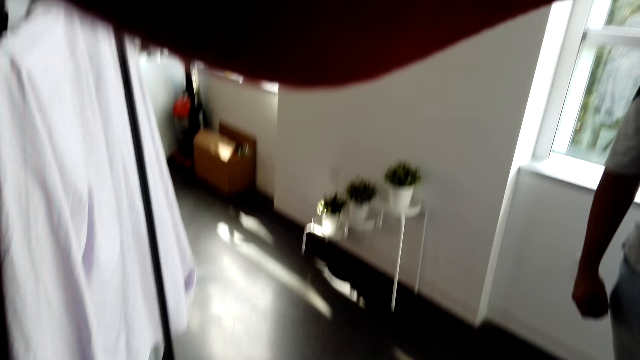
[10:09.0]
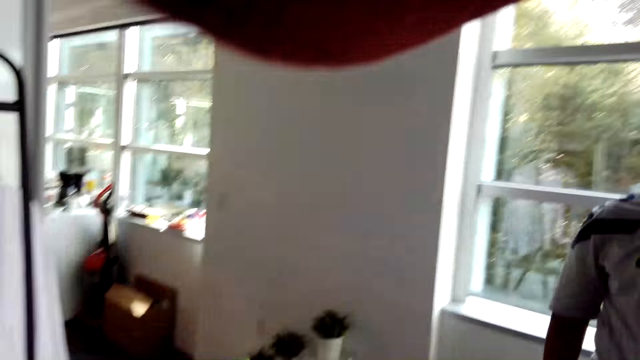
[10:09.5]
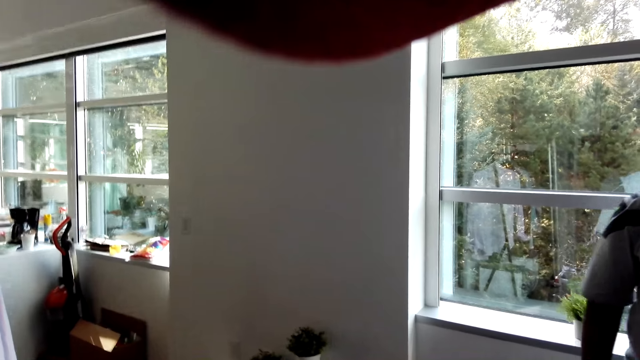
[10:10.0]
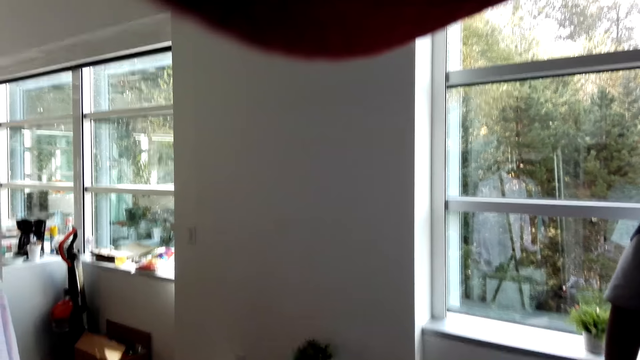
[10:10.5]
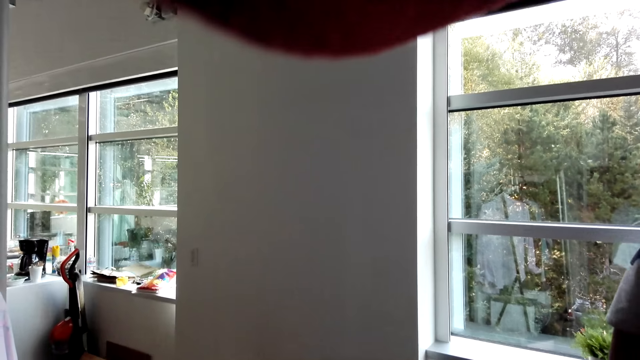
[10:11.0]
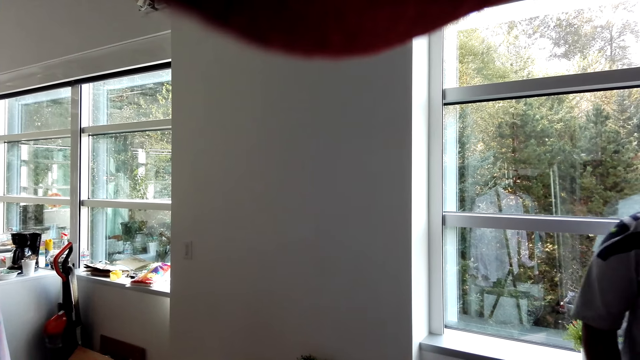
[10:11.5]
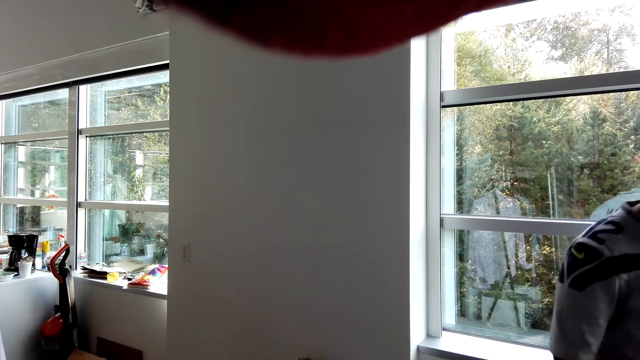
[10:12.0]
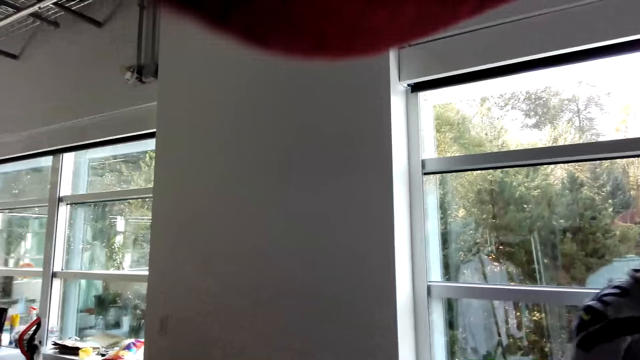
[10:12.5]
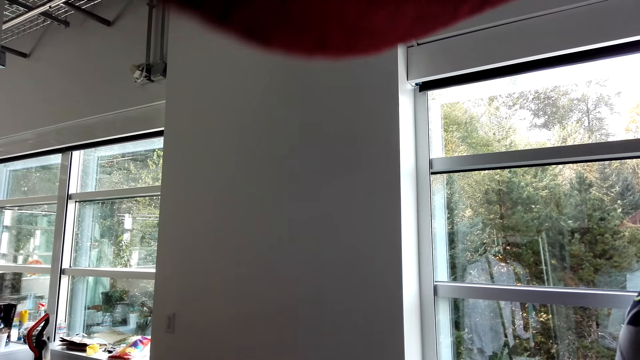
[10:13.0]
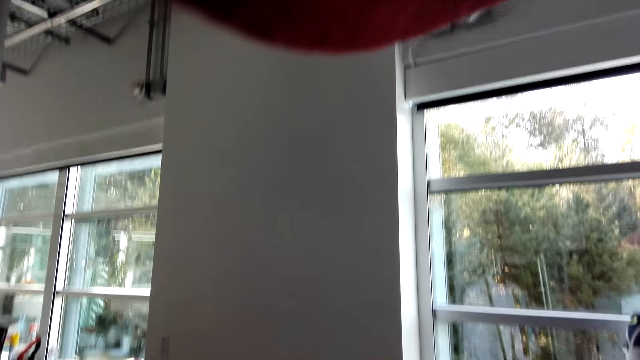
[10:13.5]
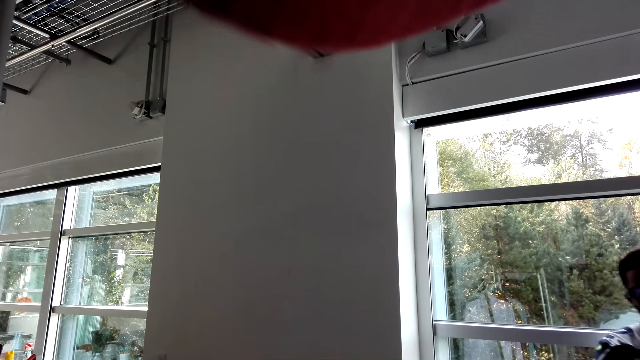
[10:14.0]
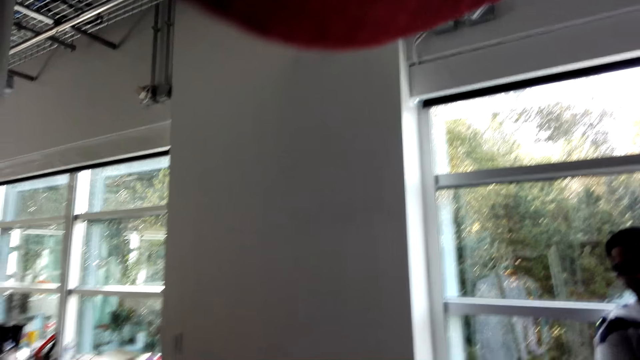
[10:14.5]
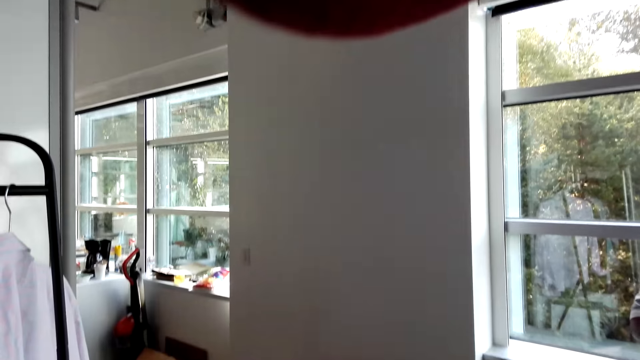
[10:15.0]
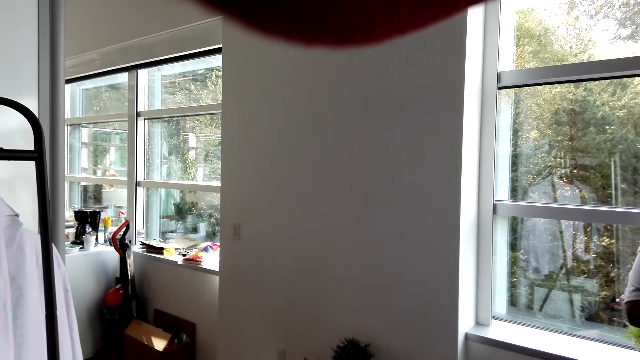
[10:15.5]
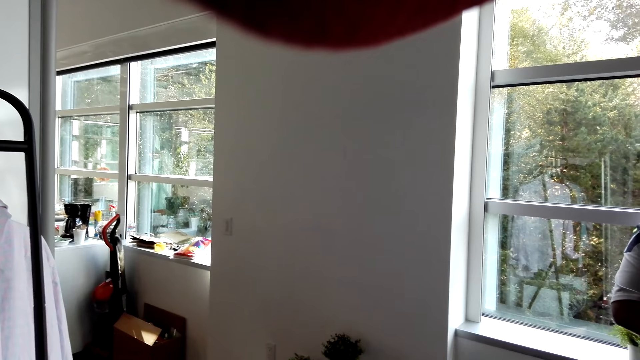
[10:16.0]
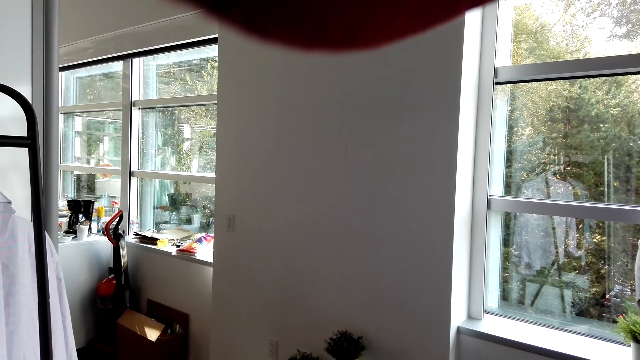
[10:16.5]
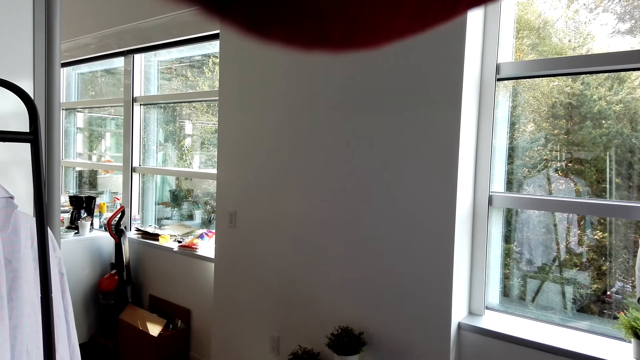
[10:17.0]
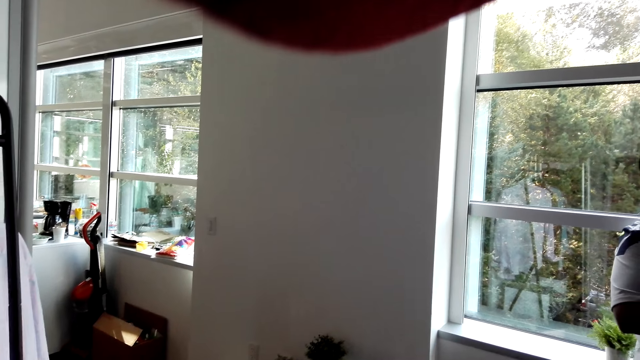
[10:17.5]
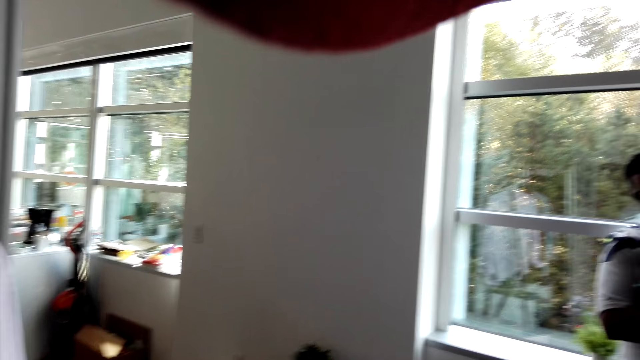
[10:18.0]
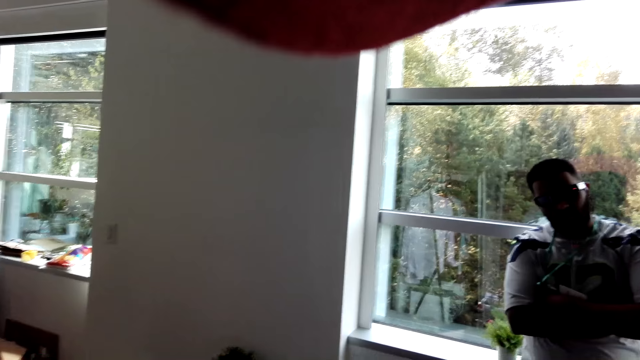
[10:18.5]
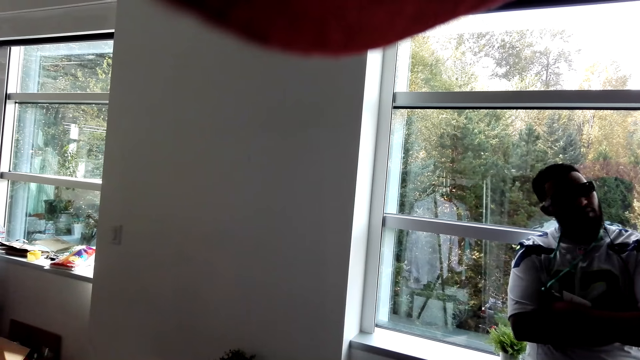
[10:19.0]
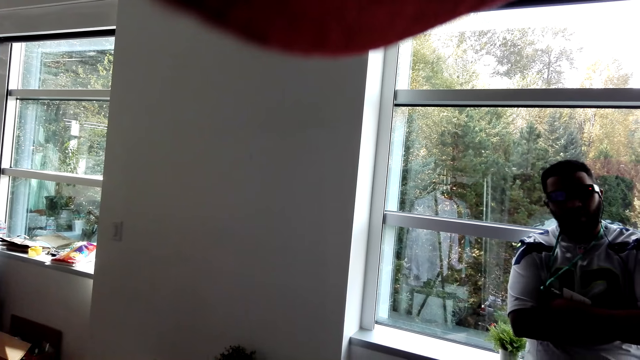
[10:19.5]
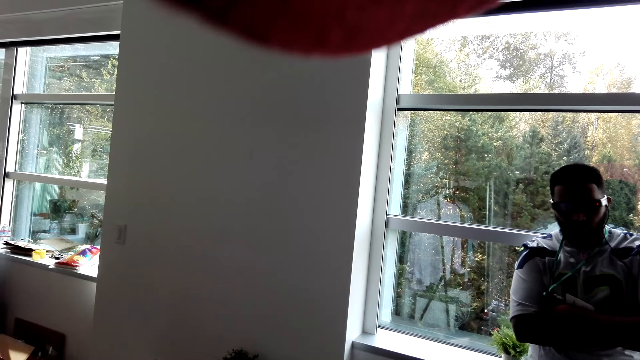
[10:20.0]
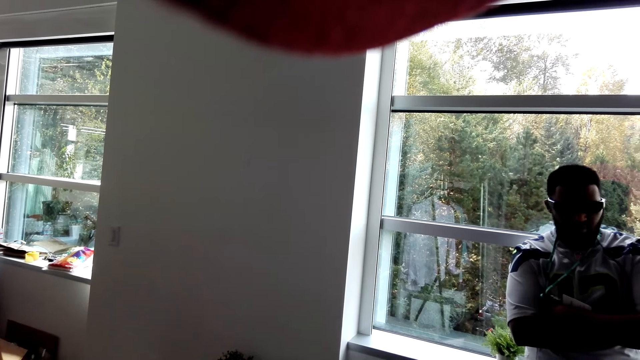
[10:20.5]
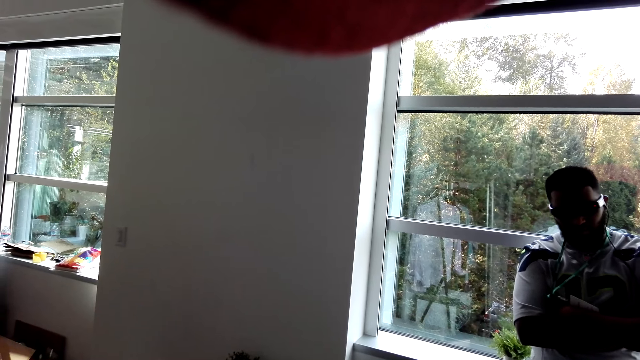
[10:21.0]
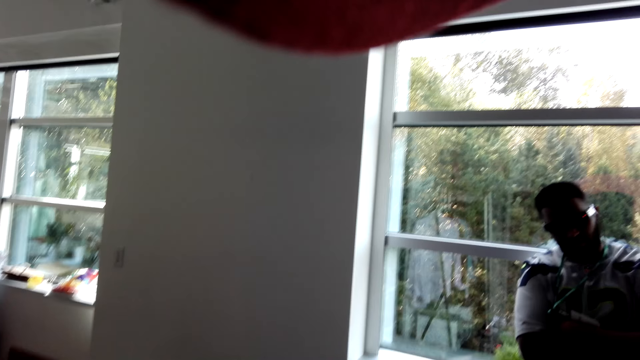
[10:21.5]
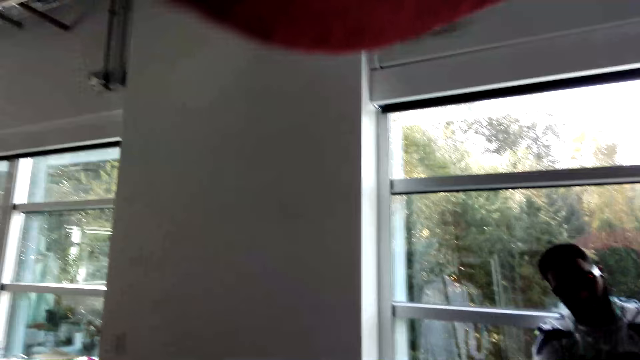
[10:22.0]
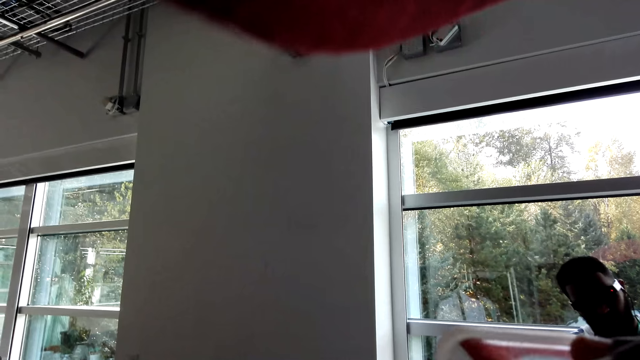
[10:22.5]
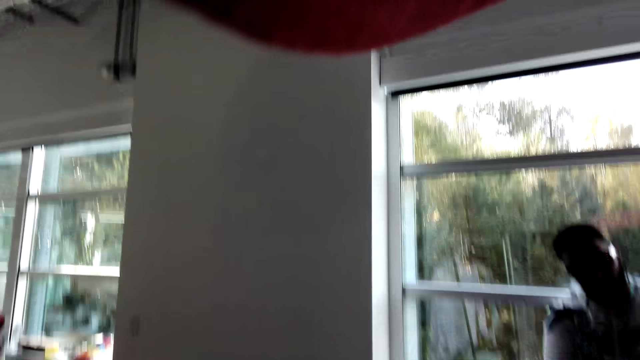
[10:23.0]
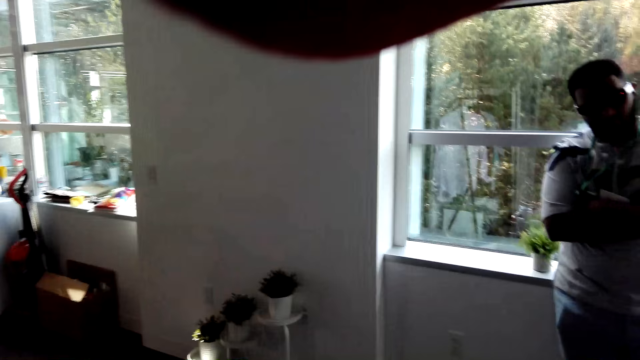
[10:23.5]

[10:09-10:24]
A man rests his back on the wall. The camera wearer communicates to the man.

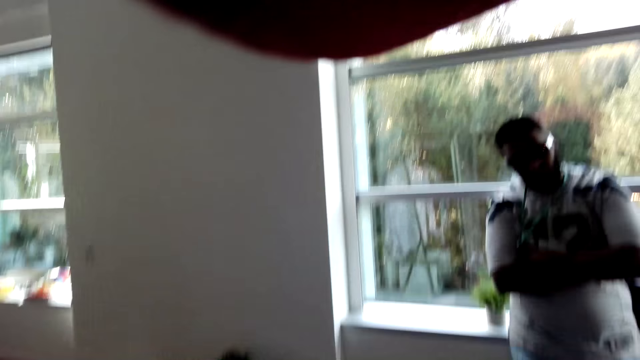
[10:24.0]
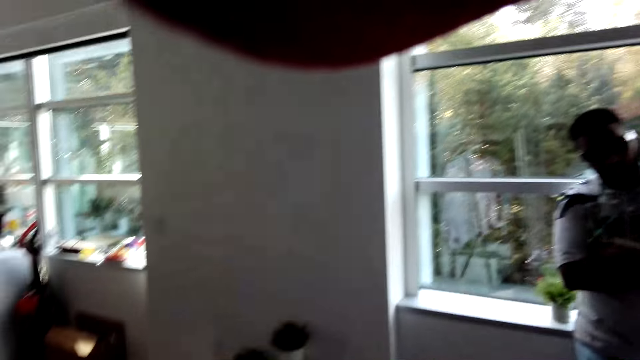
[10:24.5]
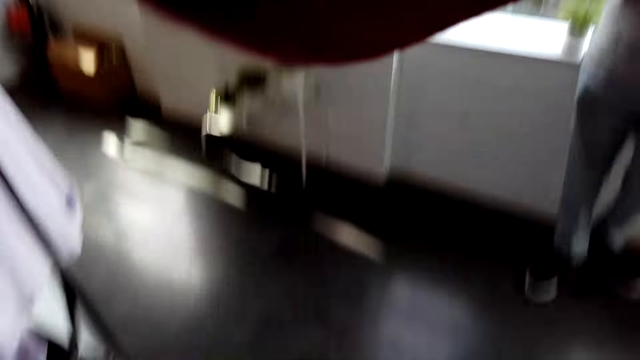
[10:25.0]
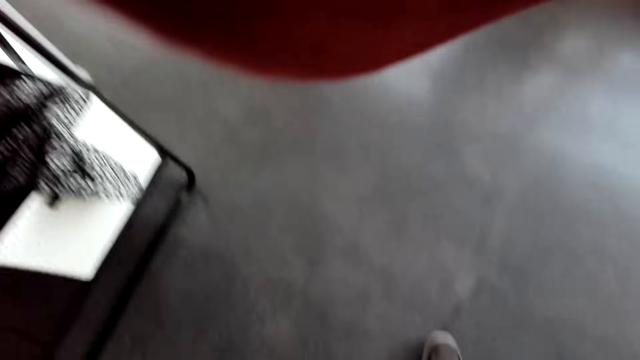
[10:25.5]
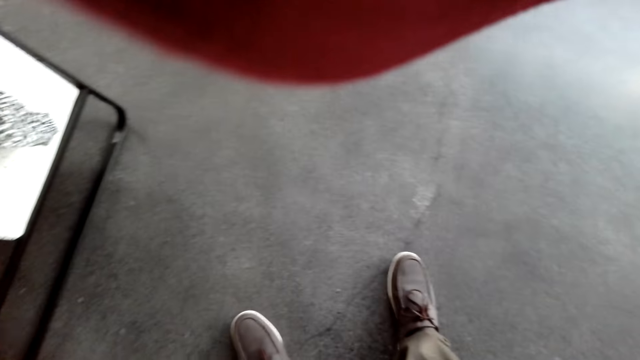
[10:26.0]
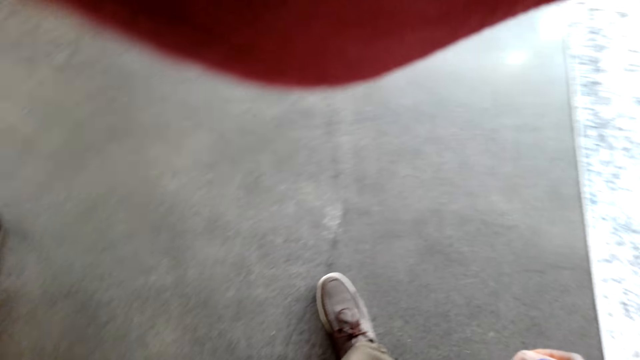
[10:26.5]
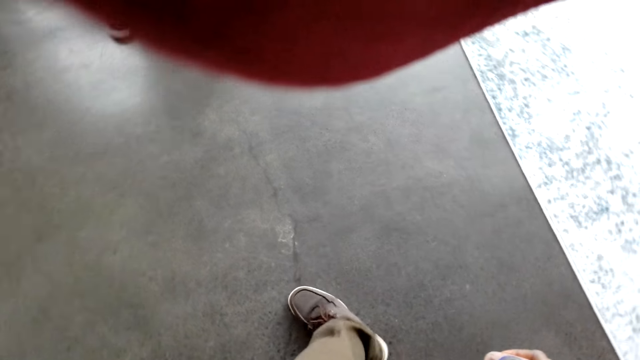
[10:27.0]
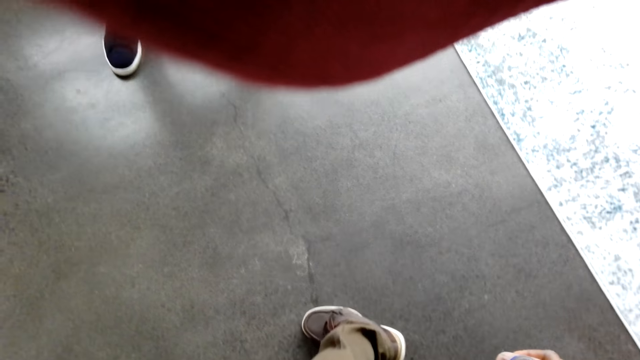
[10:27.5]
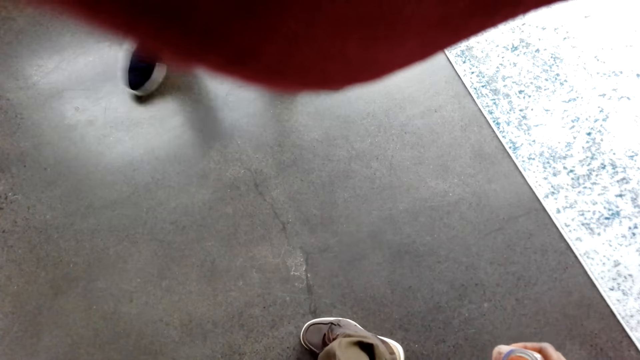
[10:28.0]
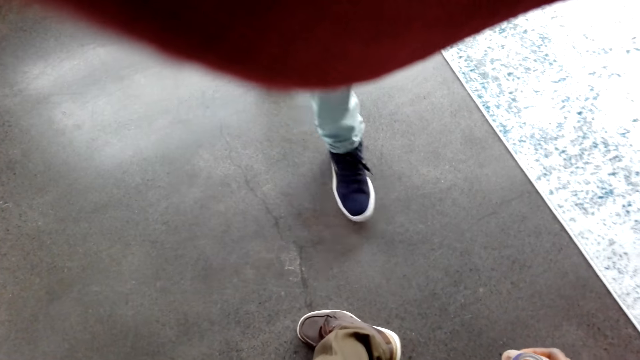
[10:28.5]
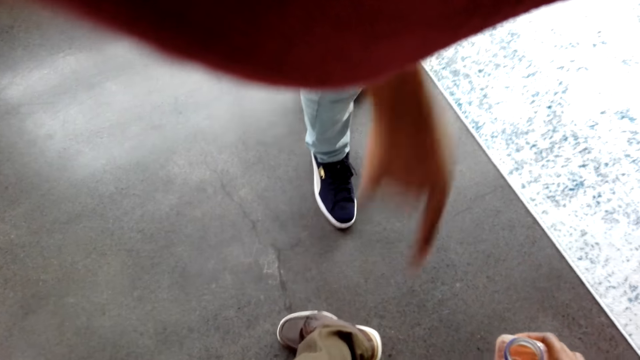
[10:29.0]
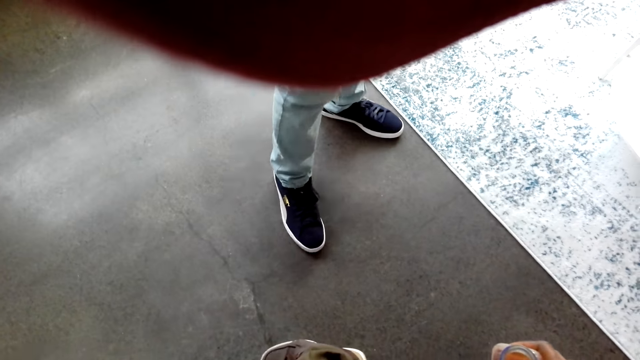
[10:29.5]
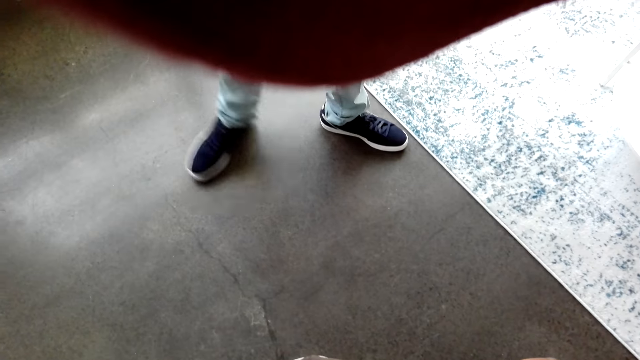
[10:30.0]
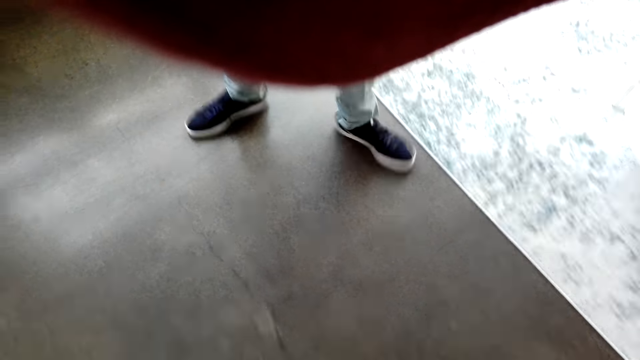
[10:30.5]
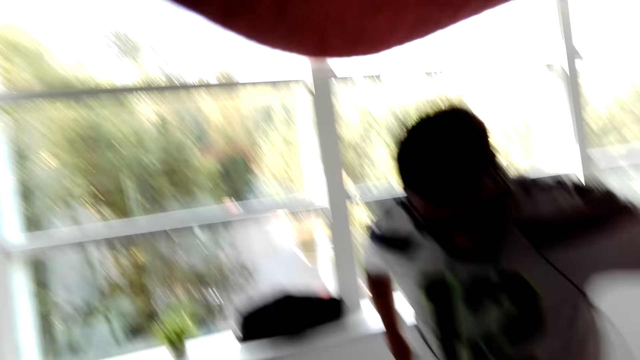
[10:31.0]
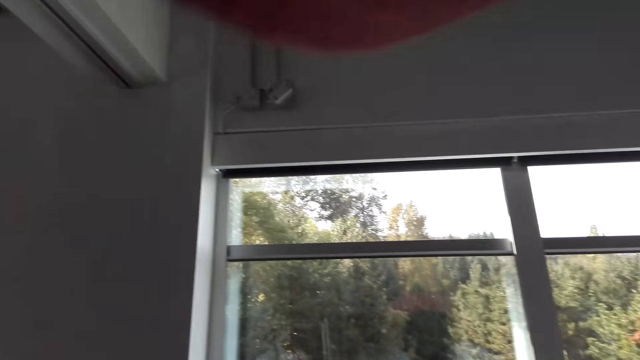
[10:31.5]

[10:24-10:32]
The camera wearer watches the background. A man walks in the house. The camera wearer communicates to the man.
